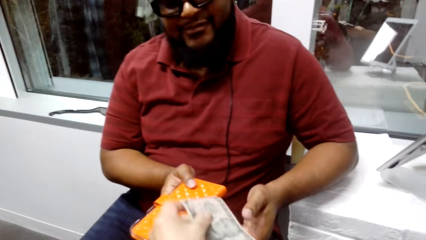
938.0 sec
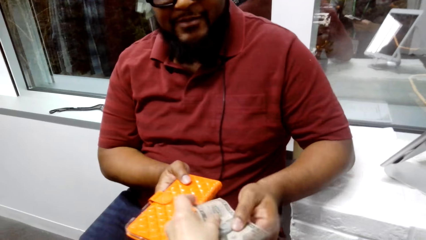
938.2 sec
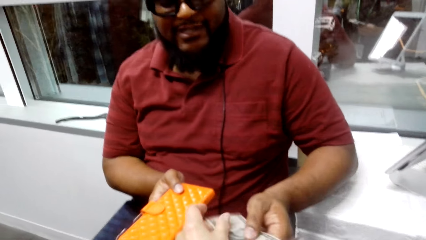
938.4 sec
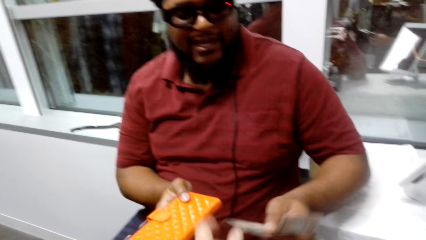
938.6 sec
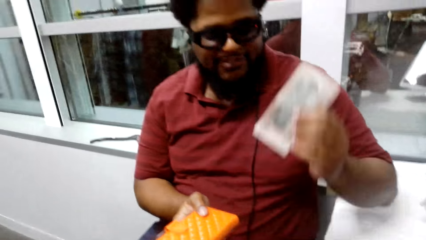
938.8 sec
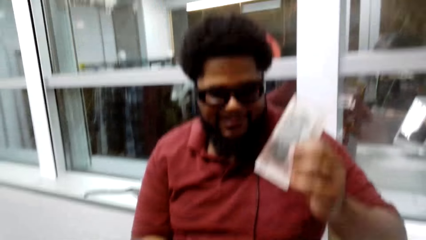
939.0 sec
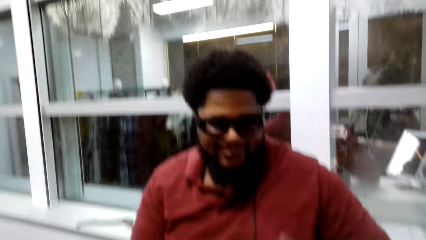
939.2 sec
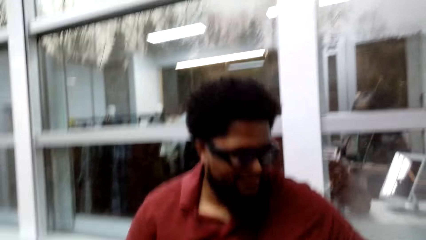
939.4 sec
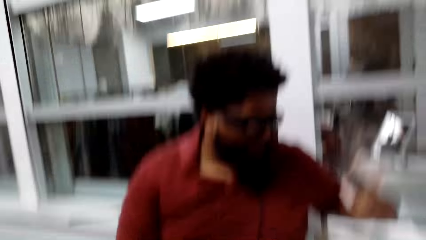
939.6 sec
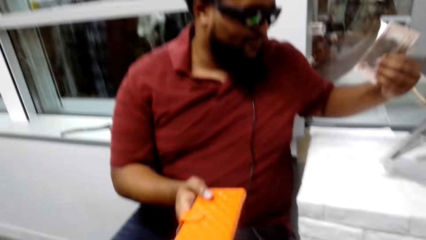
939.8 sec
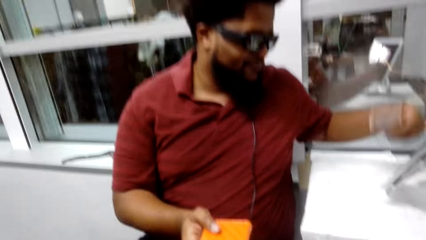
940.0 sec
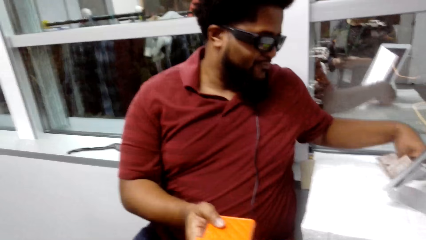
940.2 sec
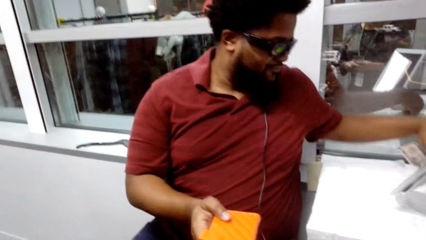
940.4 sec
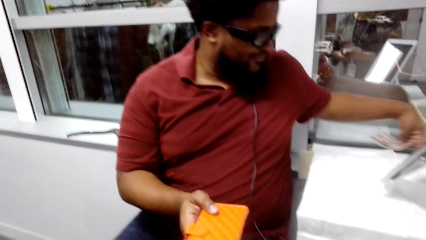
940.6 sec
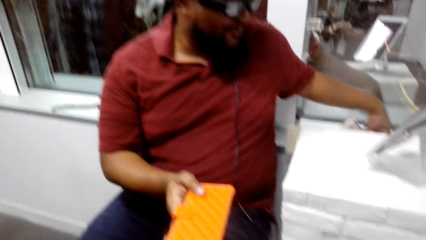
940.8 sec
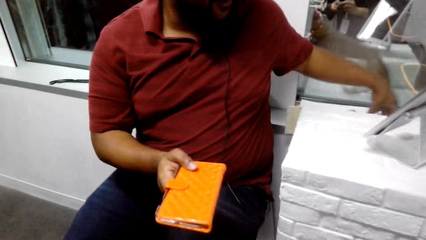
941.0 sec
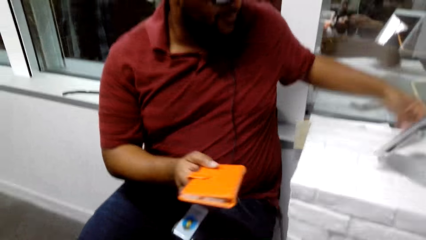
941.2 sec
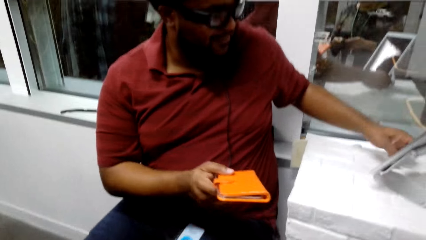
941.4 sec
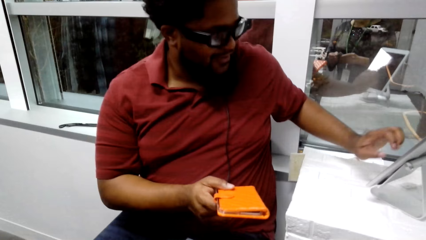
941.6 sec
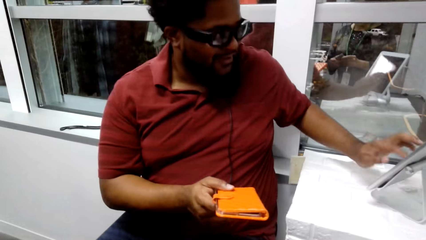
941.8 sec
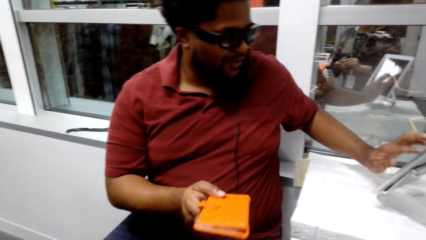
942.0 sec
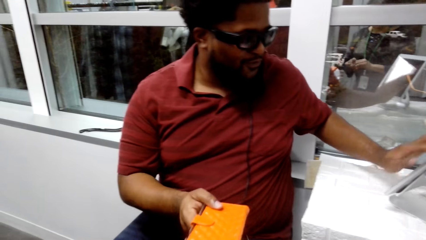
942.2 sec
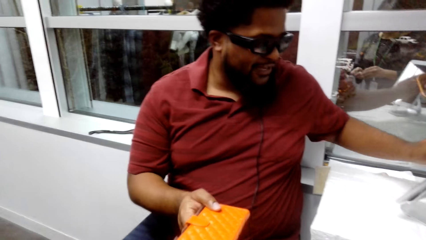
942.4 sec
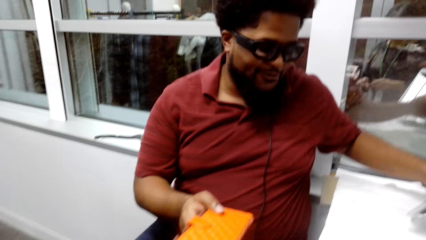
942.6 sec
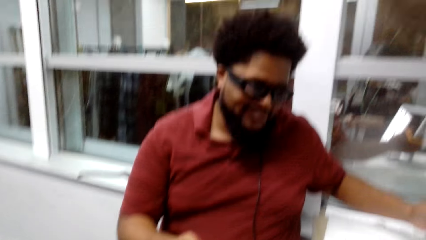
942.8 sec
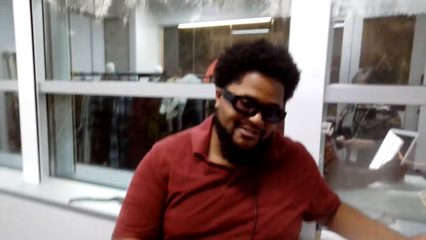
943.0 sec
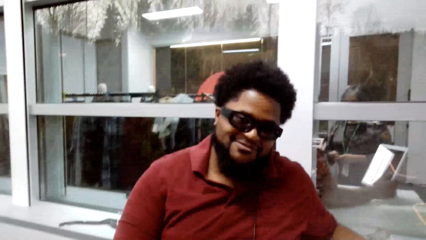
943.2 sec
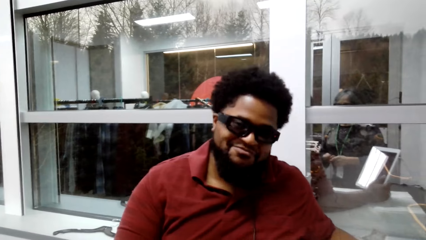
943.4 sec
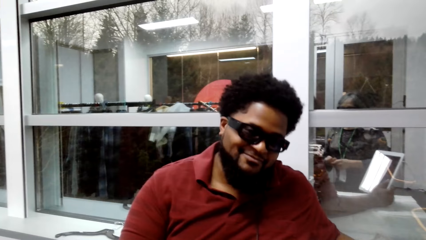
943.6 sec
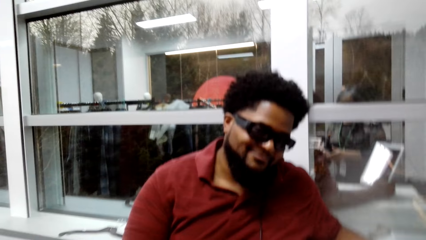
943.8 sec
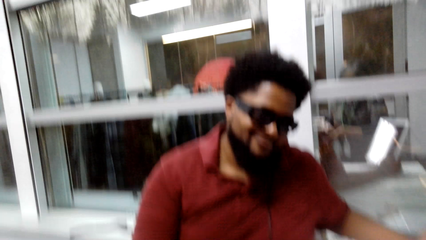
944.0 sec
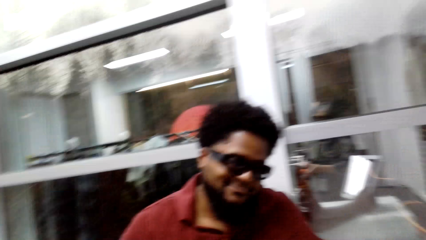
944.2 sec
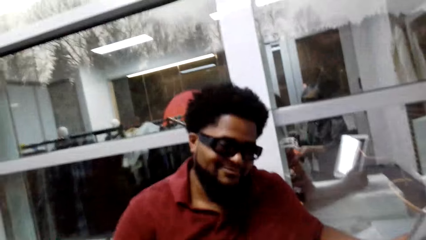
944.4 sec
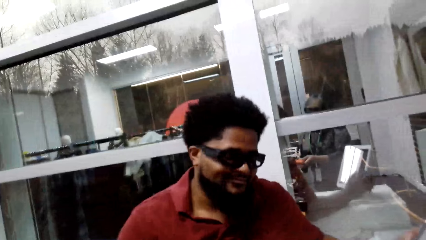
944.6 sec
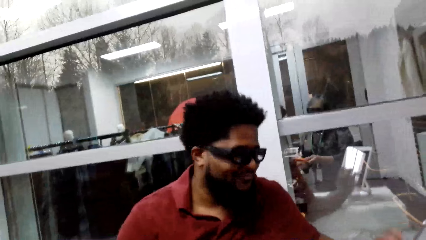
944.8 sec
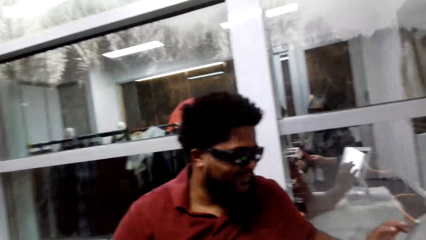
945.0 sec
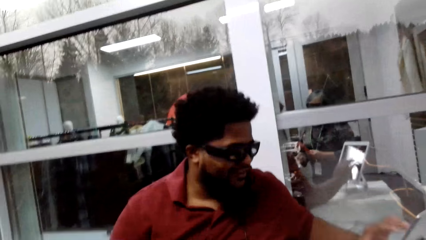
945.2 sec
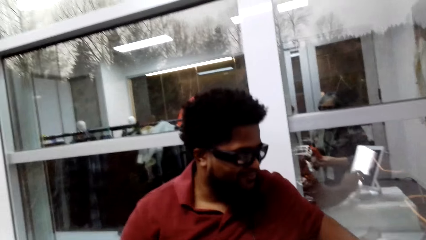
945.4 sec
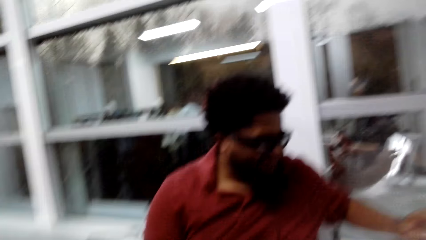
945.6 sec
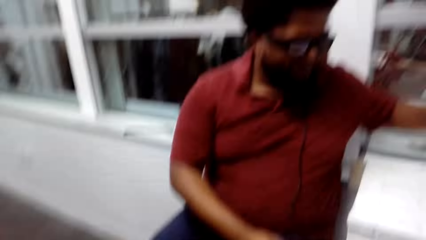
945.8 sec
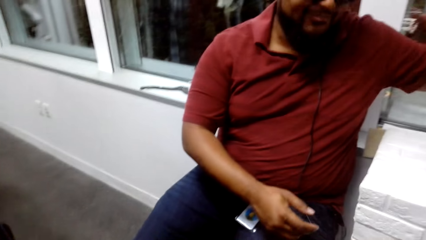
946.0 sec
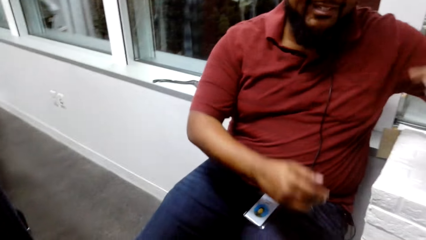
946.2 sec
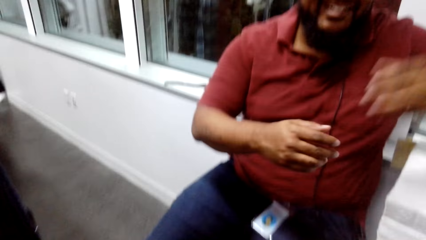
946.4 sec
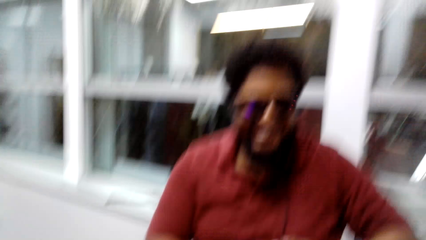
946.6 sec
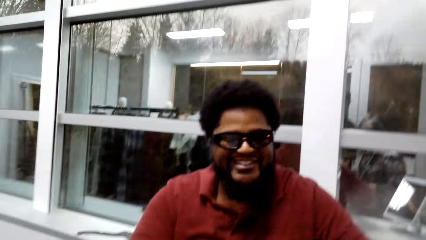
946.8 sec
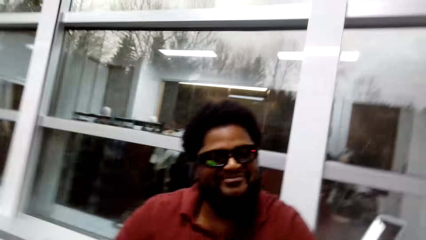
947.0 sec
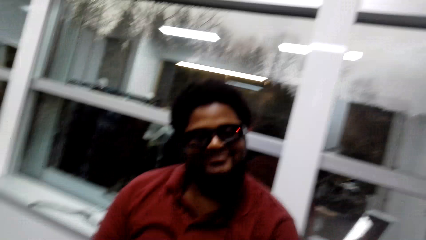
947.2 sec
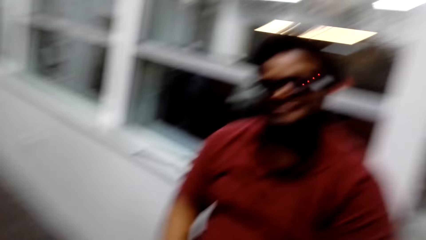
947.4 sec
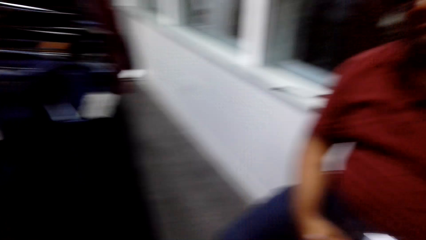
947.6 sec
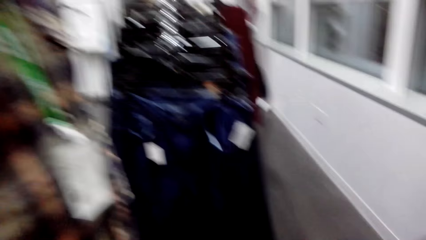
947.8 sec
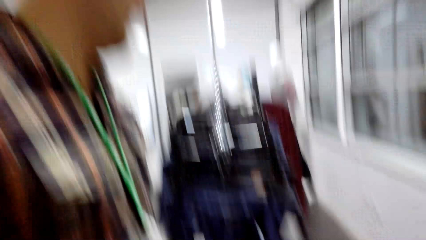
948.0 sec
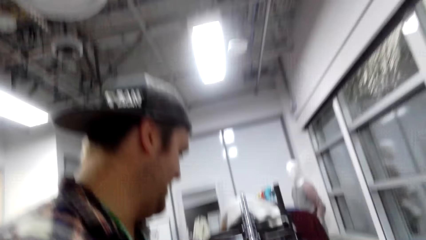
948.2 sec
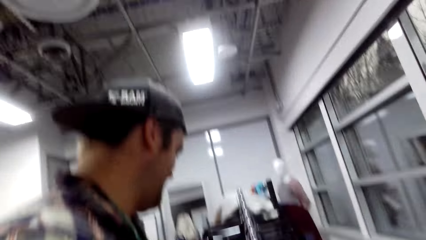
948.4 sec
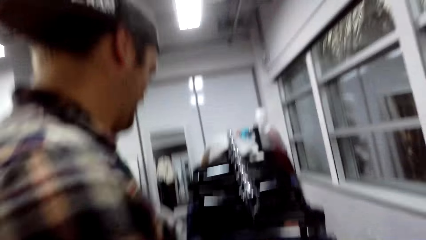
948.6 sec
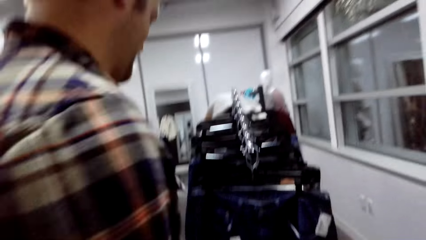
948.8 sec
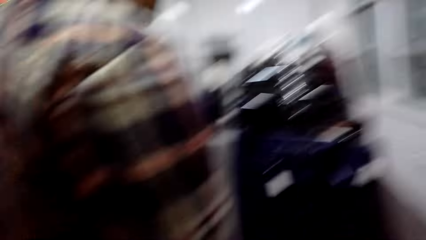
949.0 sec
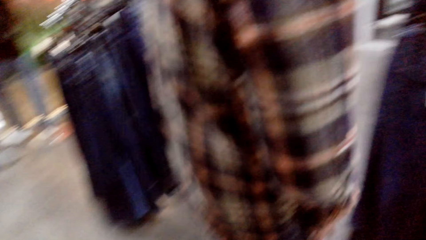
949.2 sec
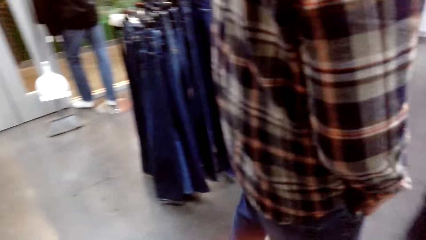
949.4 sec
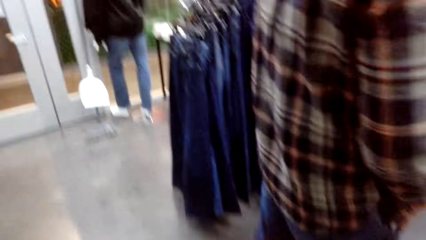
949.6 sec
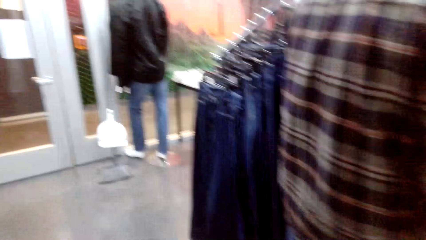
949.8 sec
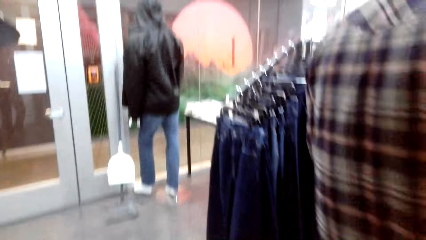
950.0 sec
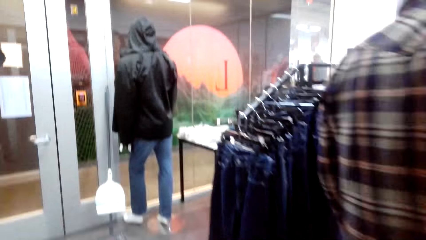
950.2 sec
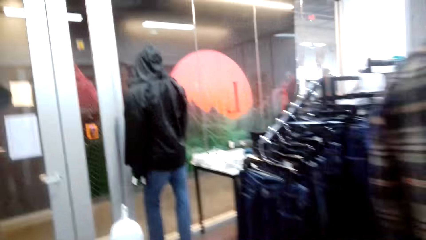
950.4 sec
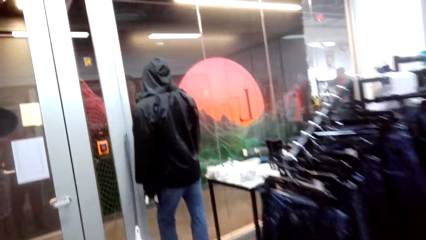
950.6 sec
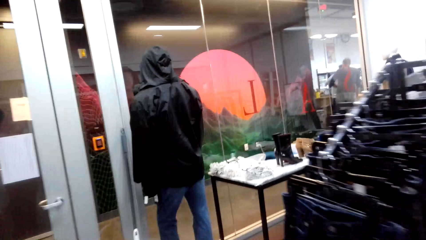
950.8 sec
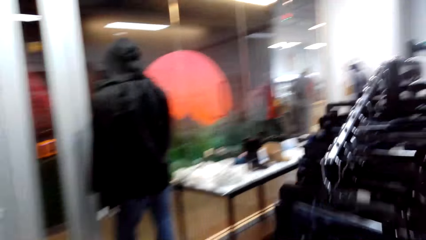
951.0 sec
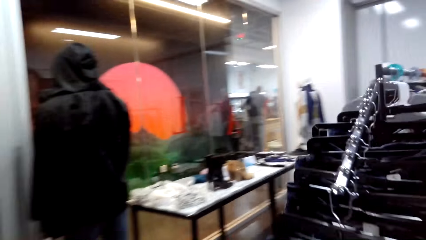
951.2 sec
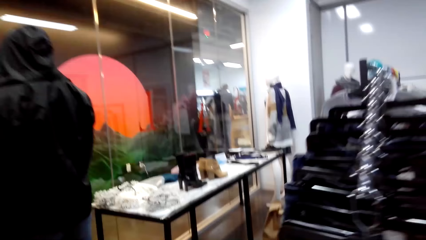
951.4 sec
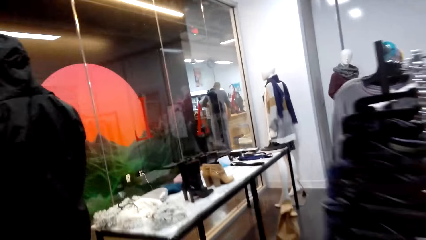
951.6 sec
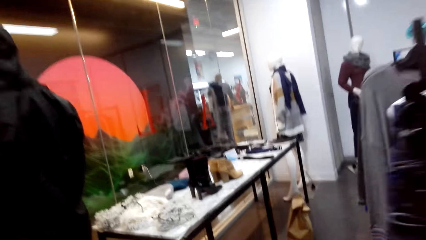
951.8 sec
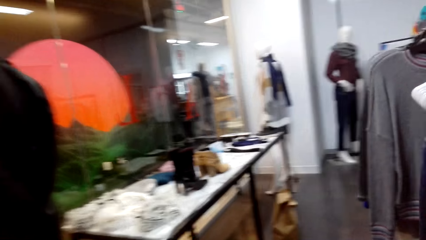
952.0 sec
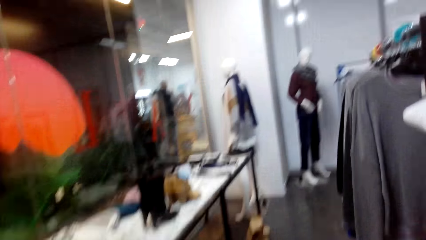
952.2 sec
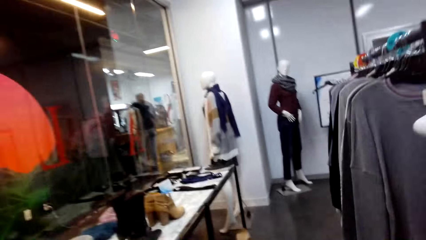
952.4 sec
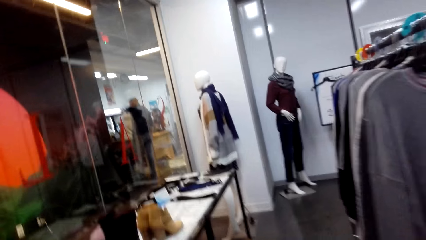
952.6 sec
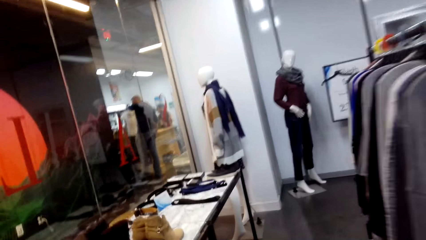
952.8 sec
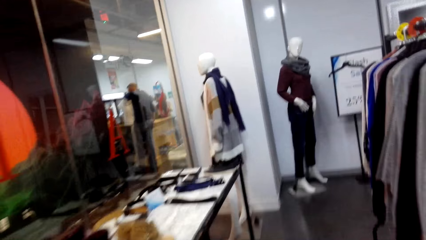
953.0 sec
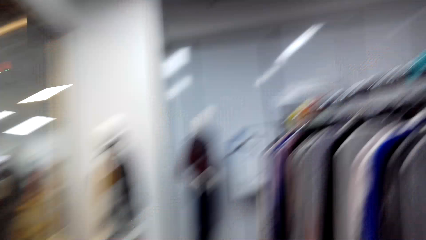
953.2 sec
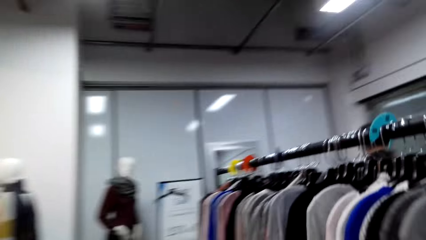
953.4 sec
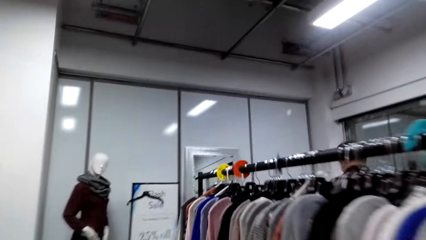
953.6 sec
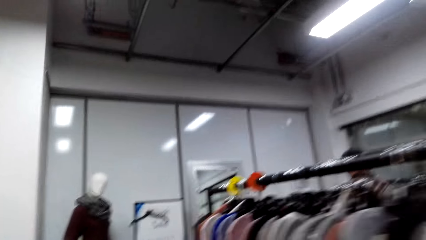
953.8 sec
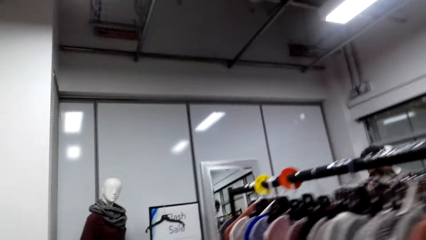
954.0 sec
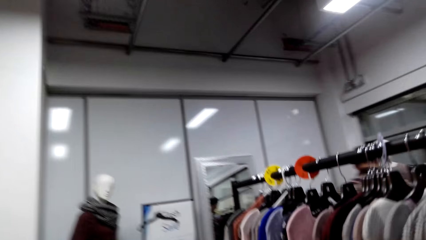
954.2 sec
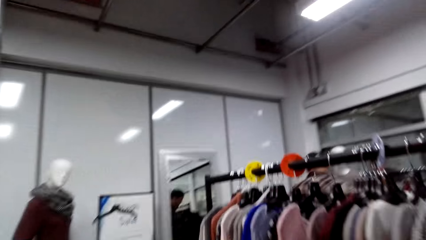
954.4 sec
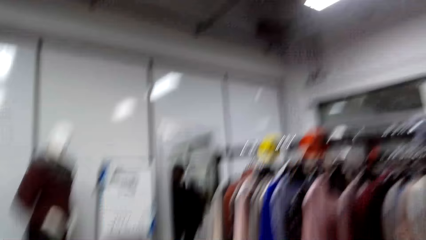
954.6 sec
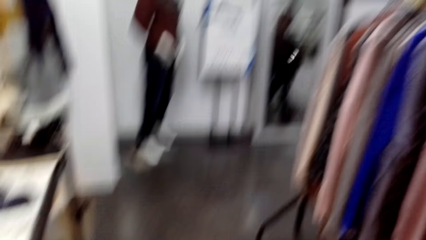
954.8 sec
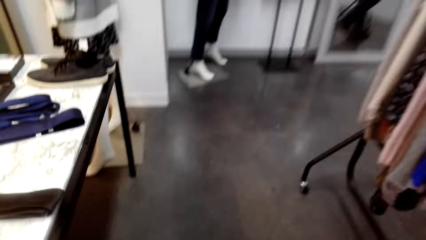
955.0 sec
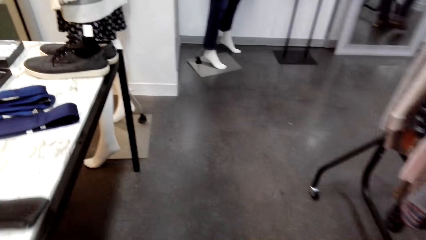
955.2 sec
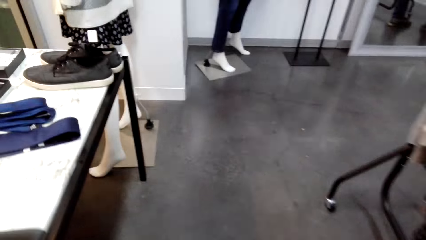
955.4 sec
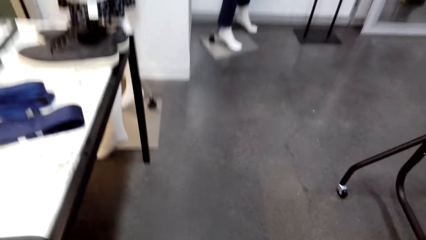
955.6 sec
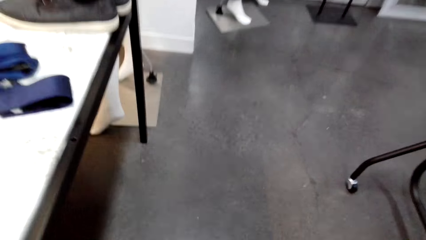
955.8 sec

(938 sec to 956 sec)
A man hands over the phone case and picks up the money. The camera wearer gives the cash to the man. The man uses the desktop. The camera wearer talks. They look around. They walk around.
